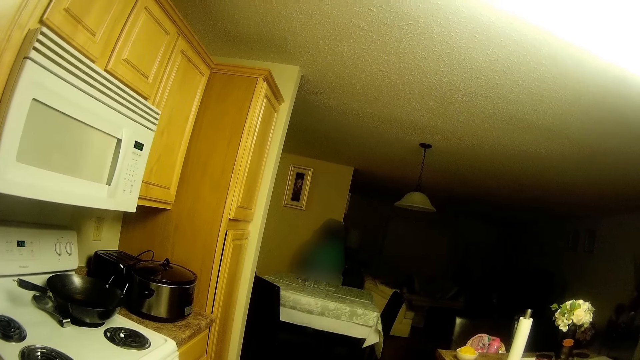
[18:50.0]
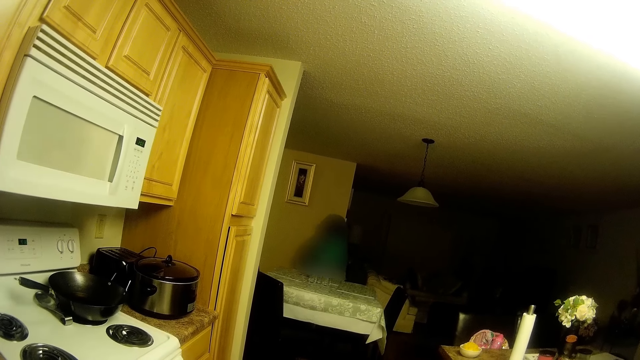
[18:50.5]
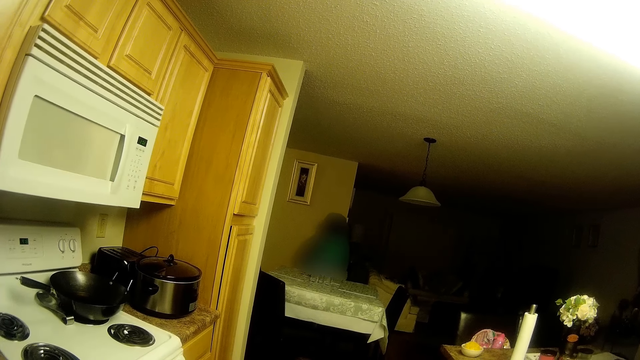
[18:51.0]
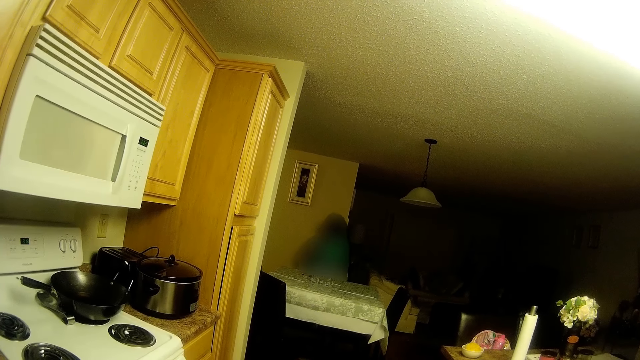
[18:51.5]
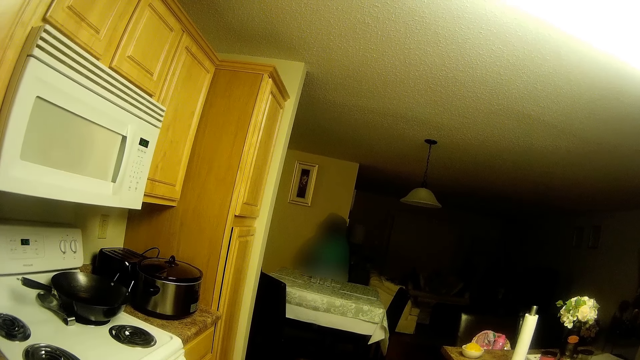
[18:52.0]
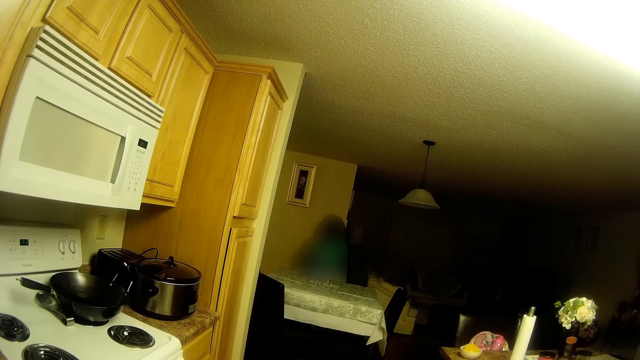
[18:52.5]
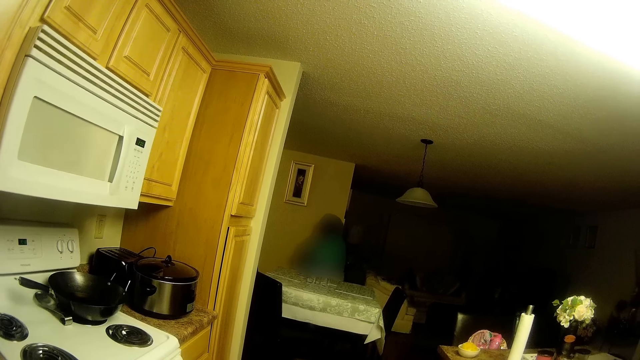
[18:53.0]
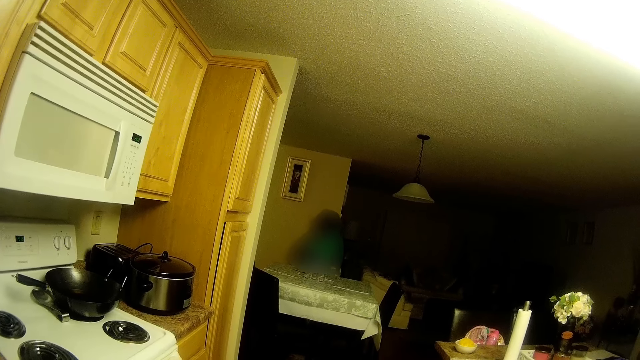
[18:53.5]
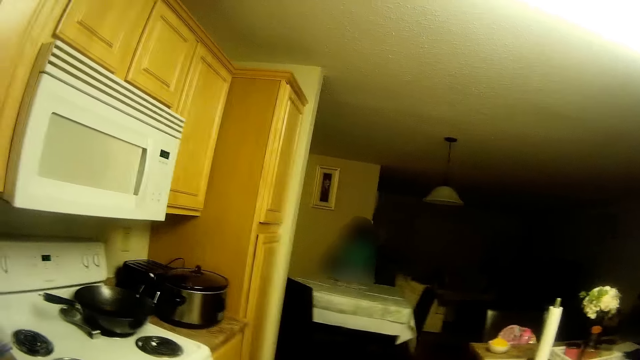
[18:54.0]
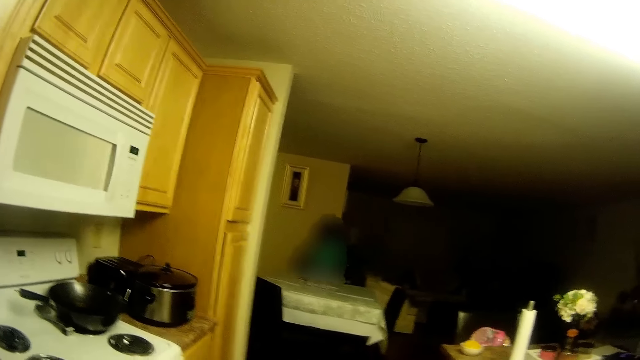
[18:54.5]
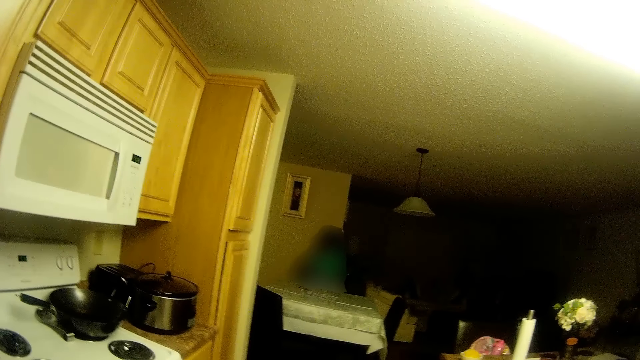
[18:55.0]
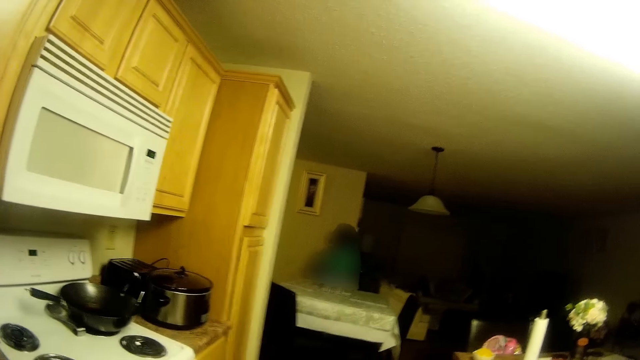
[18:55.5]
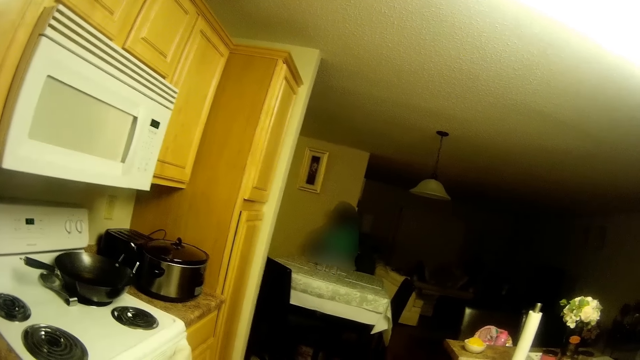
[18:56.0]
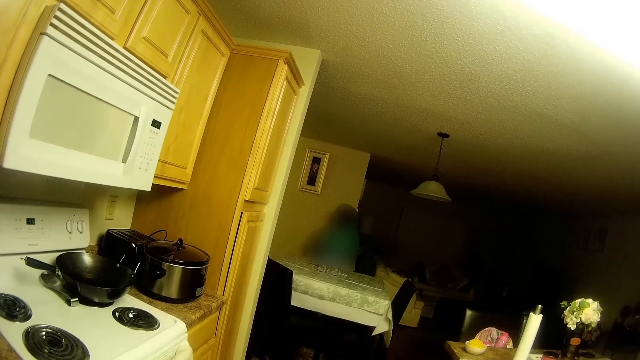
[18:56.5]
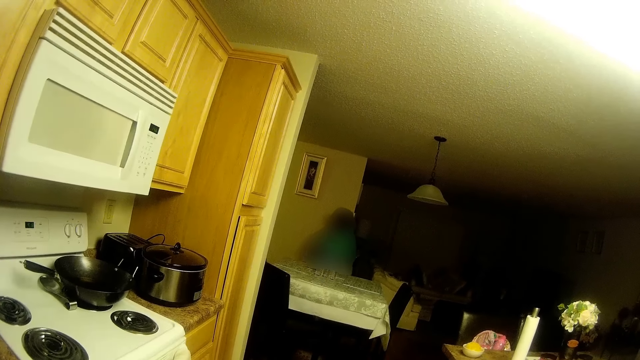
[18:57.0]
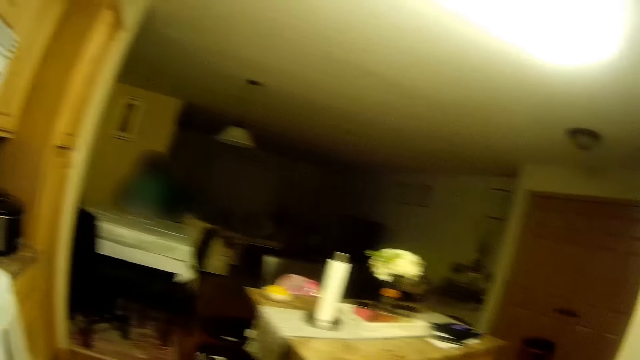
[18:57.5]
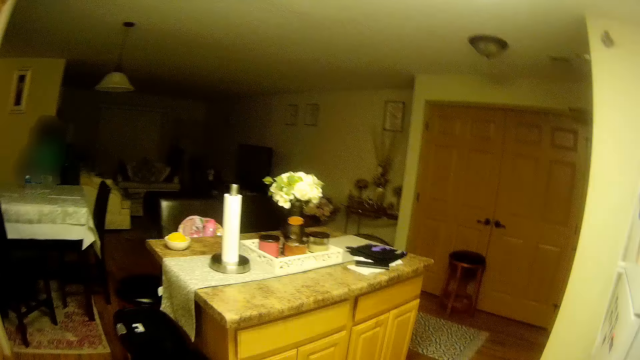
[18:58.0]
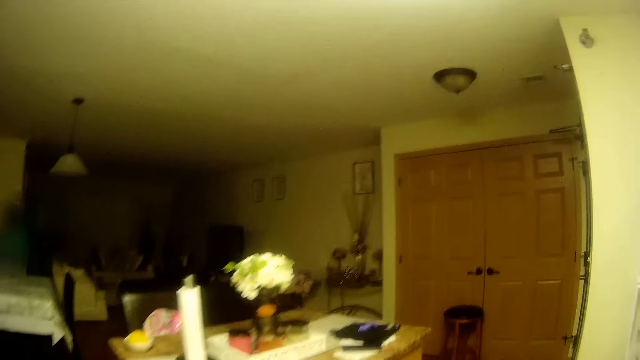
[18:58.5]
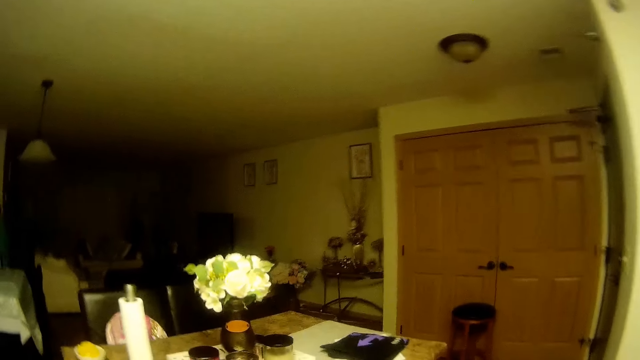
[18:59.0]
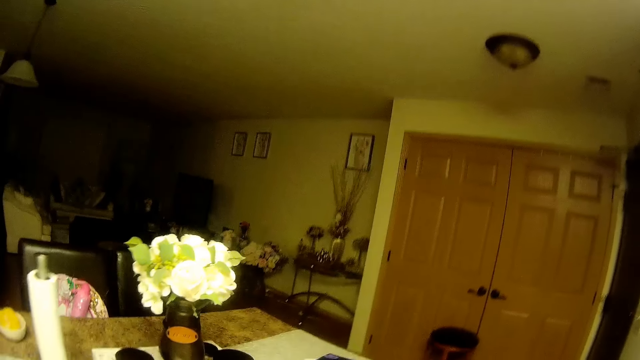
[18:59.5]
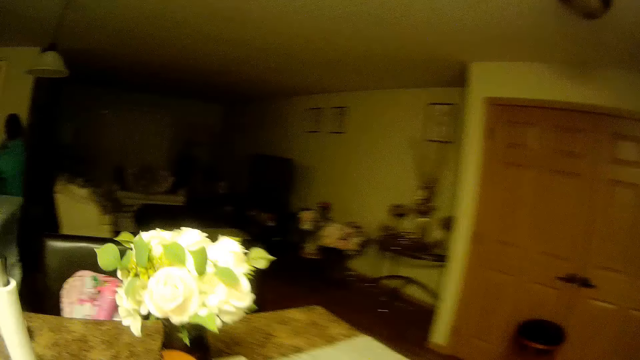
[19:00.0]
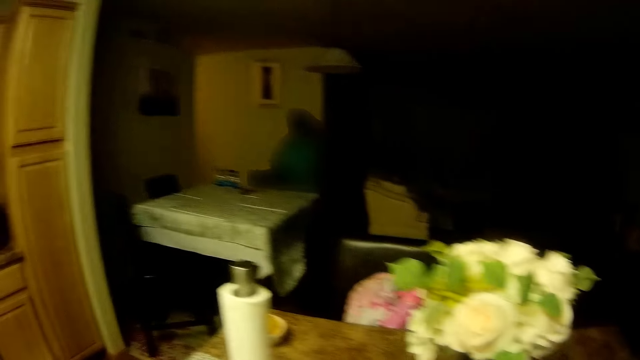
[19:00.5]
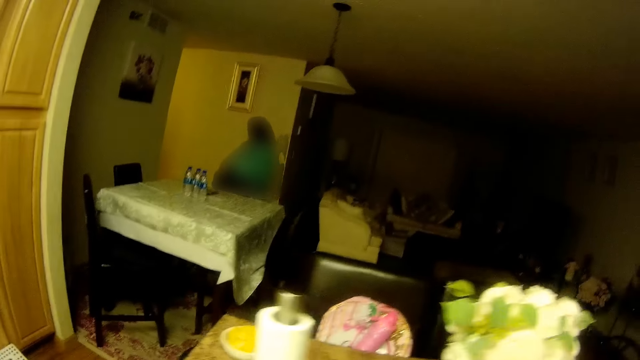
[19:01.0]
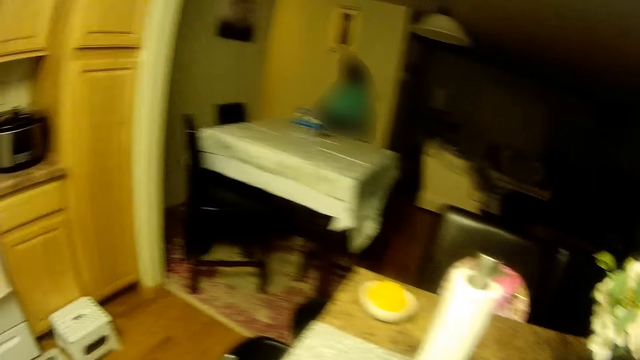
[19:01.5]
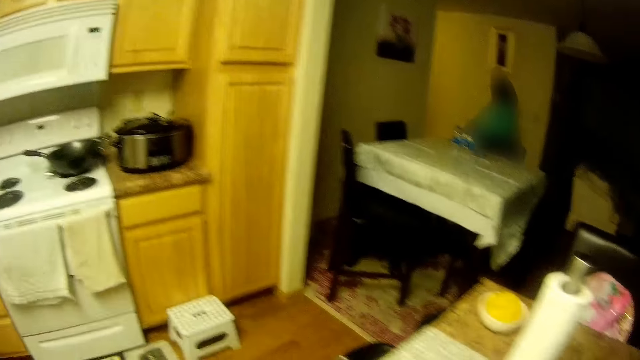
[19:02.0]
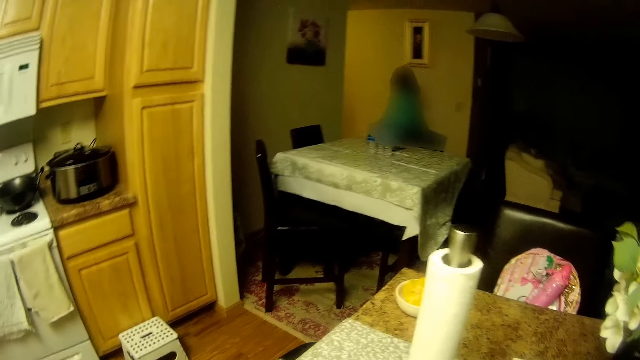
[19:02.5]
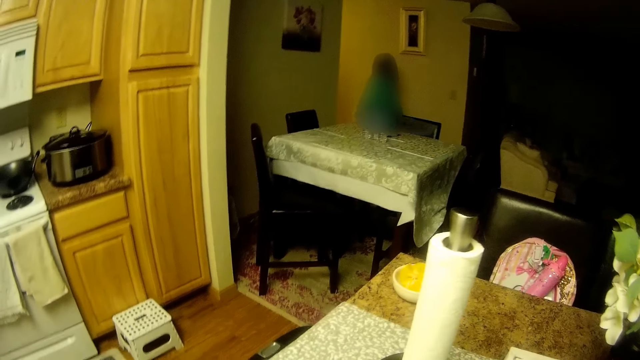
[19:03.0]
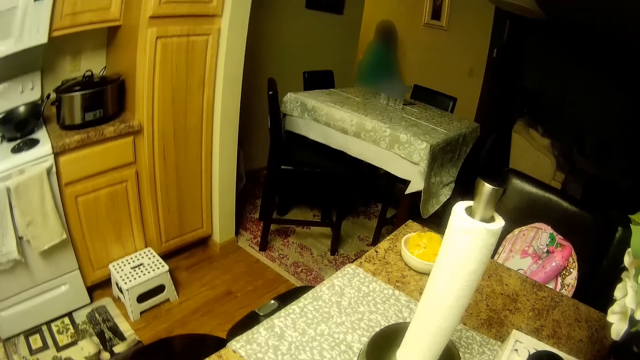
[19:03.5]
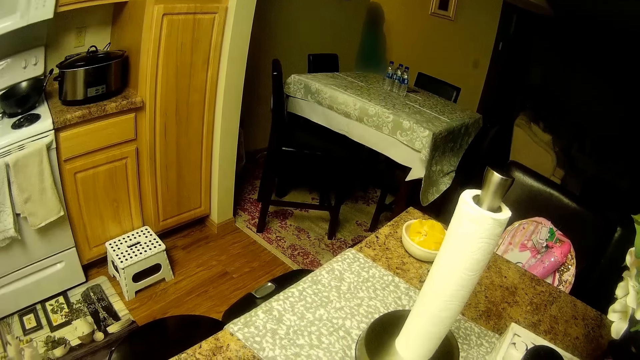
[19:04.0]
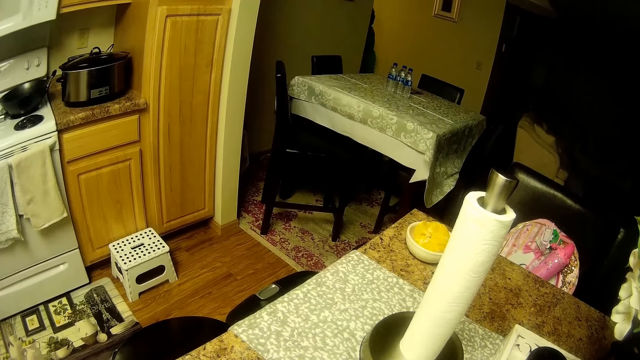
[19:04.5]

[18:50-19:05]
The girl interacts with the camera wearer. The camera wearer interacts with the girl. They walk towards a table in the center of the living room. They stand on the floor. The girl walks on the floor and leaves the living room.

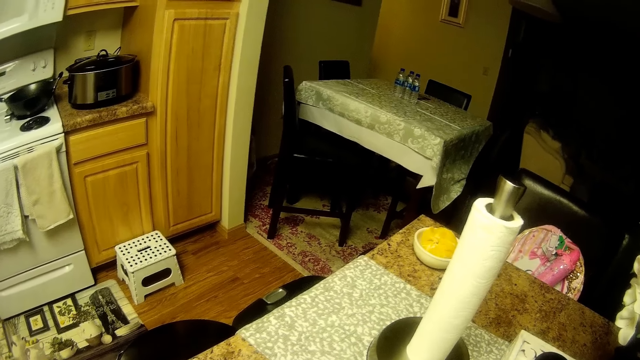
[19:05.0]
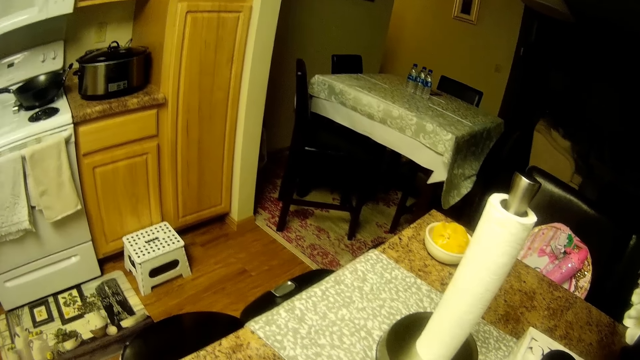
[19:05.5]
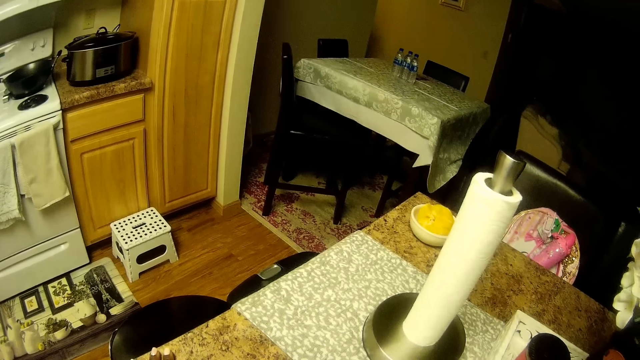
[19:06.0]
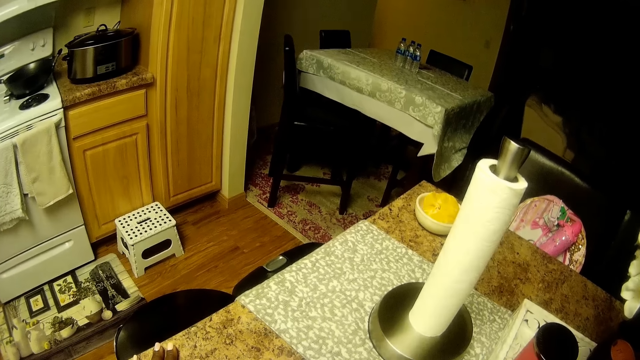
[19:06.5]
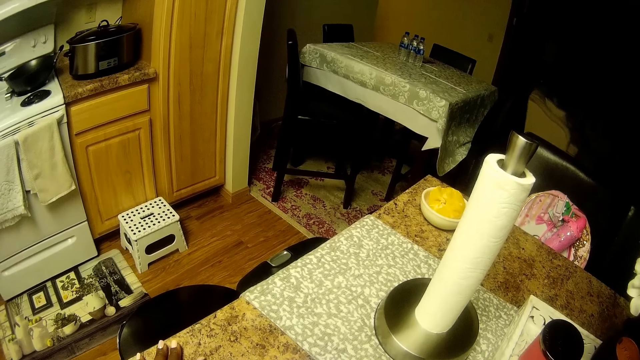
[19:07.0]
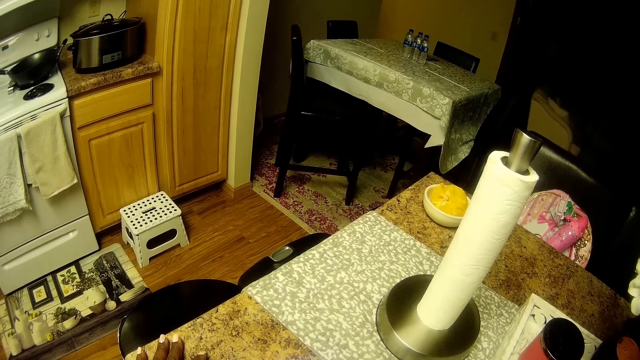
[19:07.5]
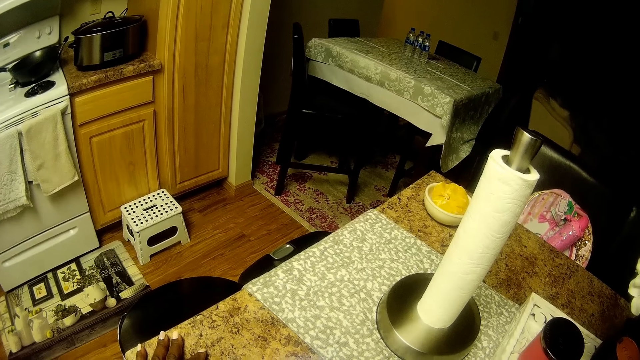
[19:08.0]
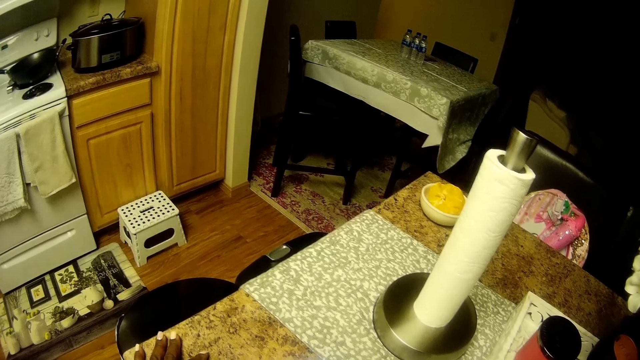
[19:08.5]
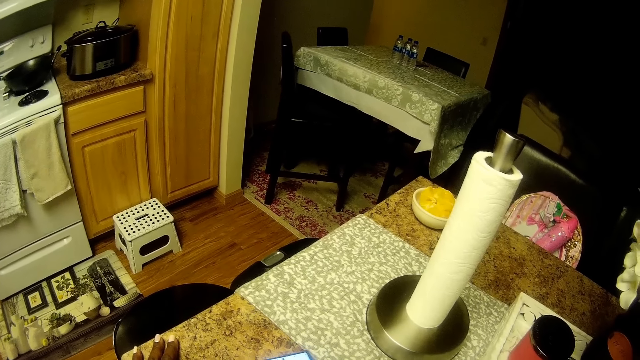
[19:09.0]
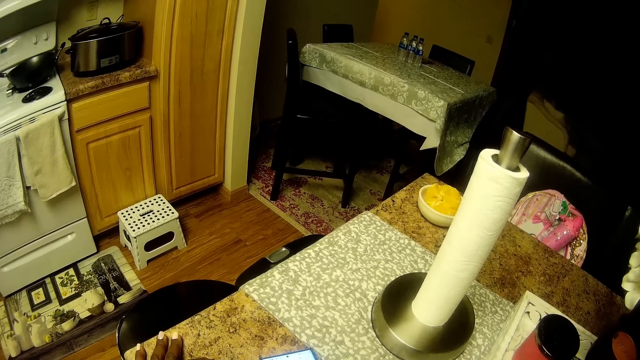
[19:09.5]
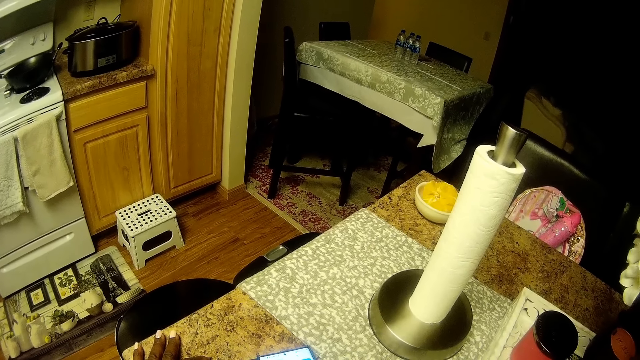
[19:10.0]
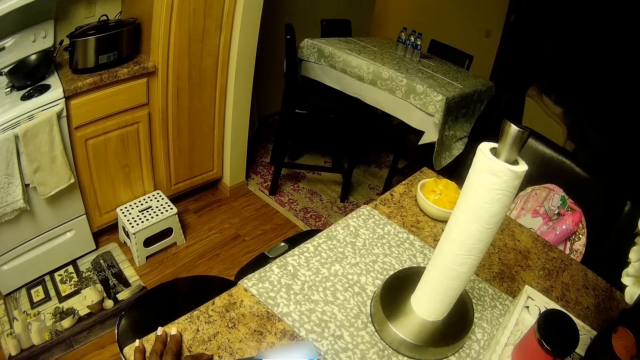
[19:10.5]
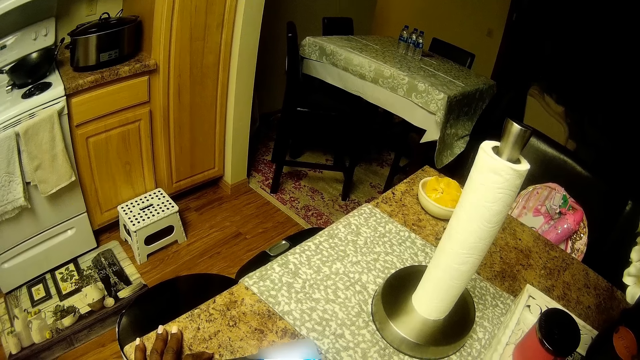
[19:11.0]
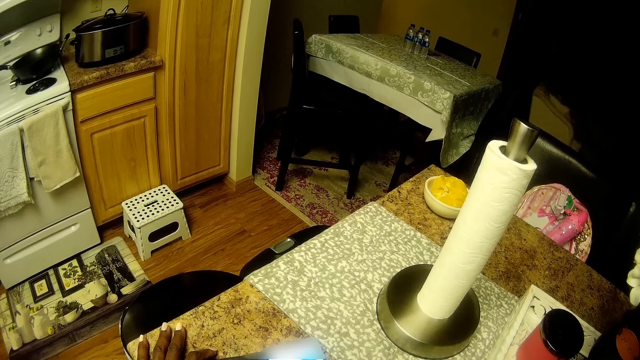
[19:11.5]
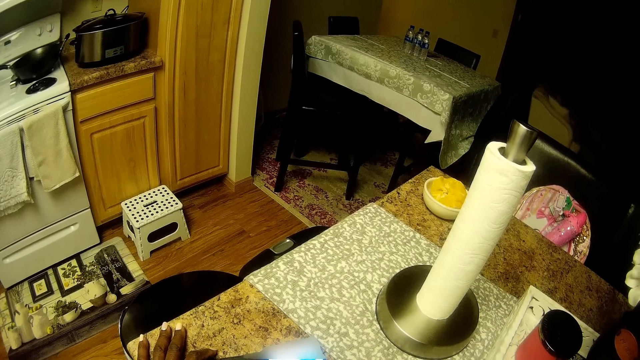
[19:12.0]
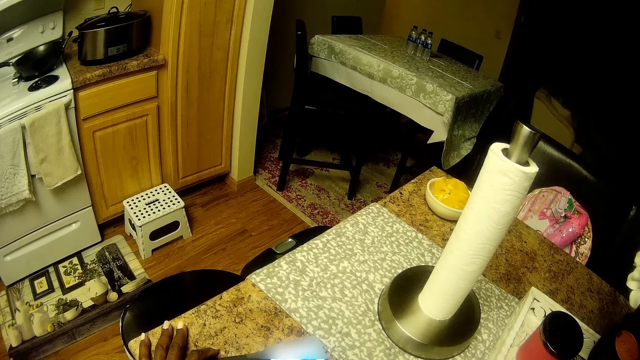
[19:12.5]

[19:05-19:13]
The camera wearer stands on the floor. They operate their phone on the table.
